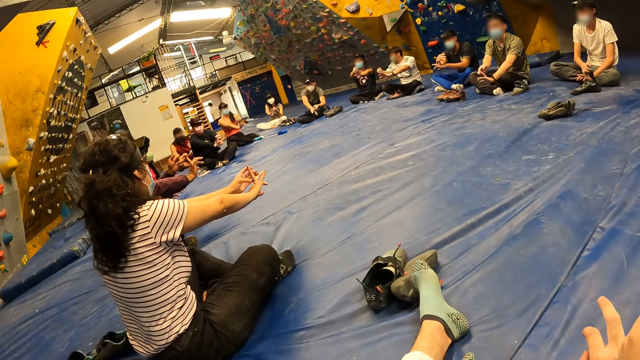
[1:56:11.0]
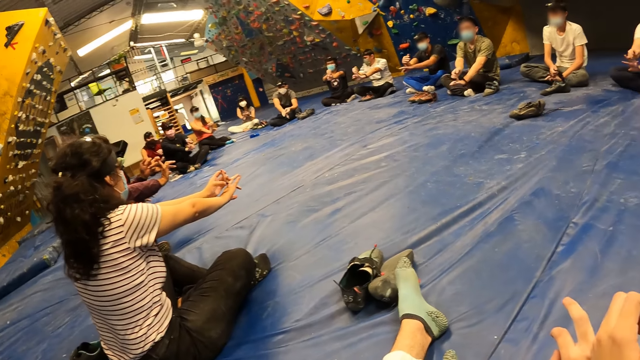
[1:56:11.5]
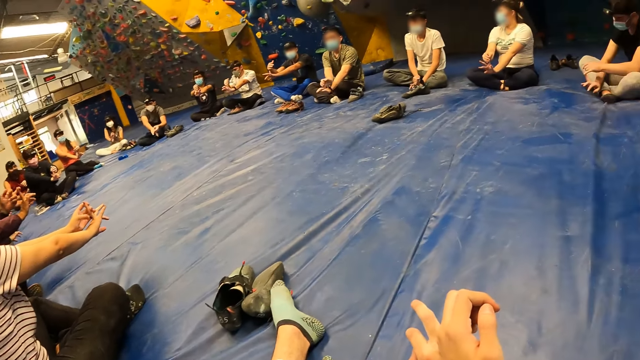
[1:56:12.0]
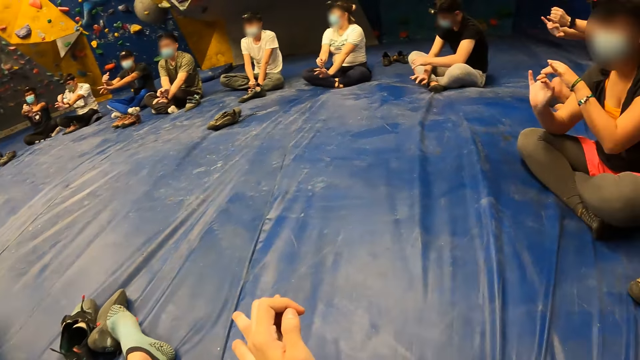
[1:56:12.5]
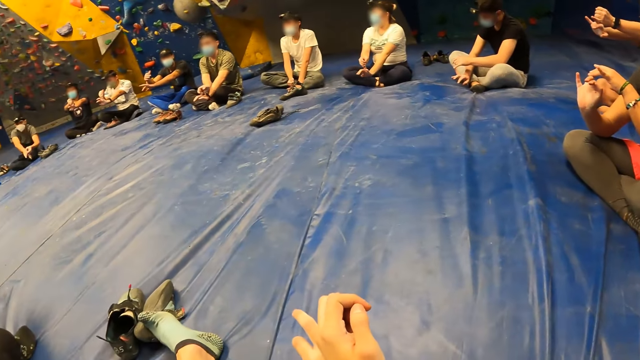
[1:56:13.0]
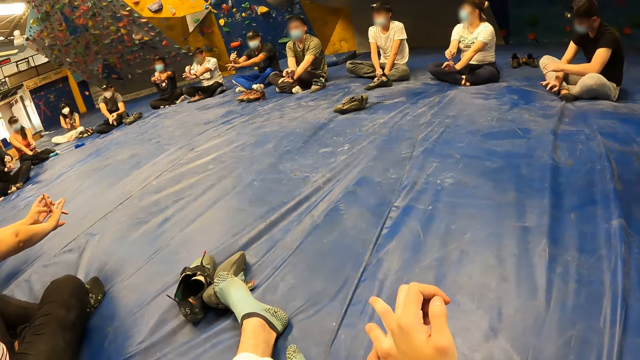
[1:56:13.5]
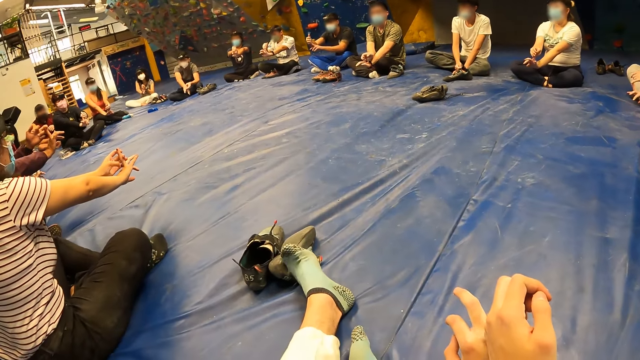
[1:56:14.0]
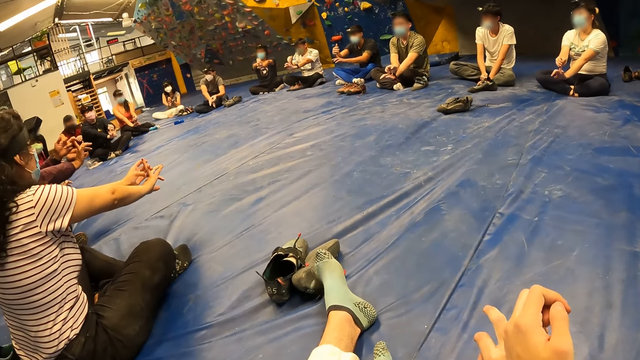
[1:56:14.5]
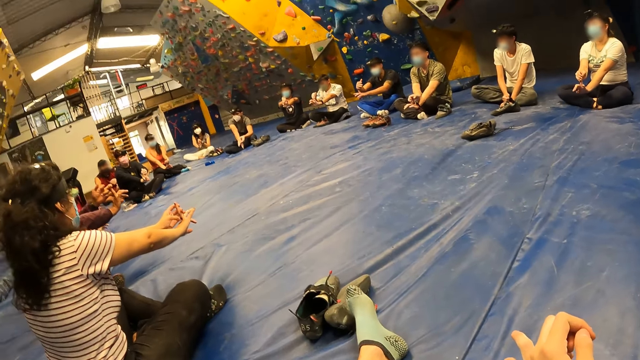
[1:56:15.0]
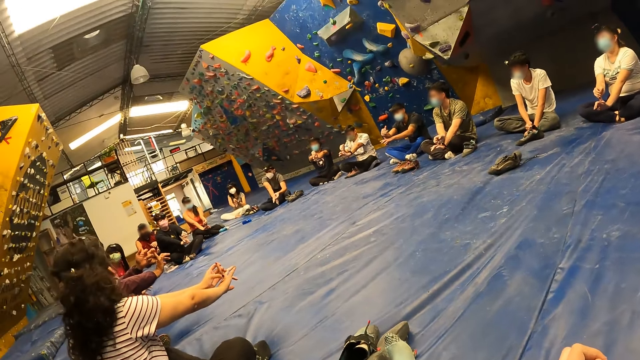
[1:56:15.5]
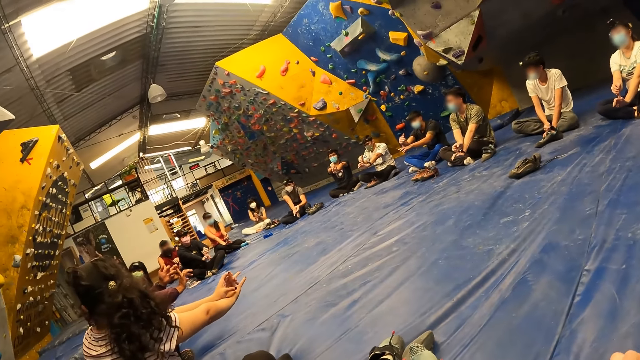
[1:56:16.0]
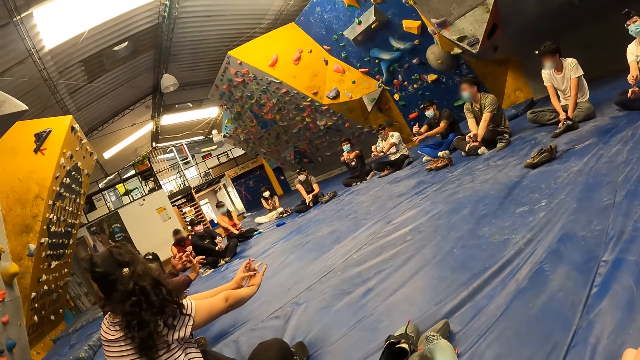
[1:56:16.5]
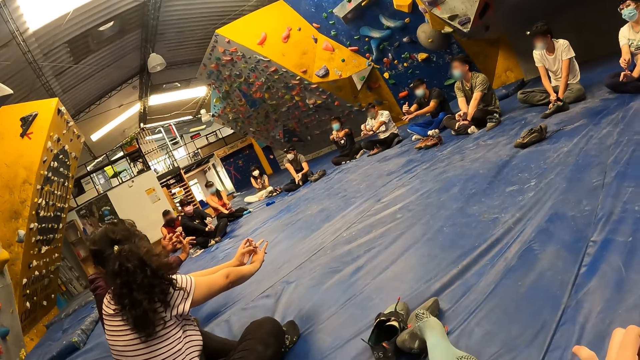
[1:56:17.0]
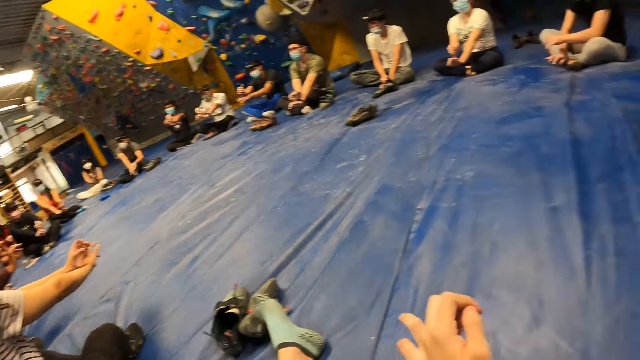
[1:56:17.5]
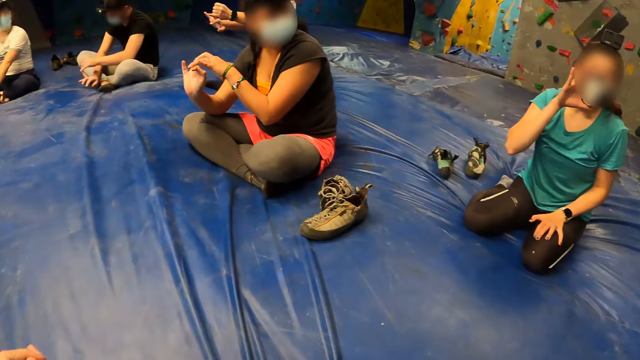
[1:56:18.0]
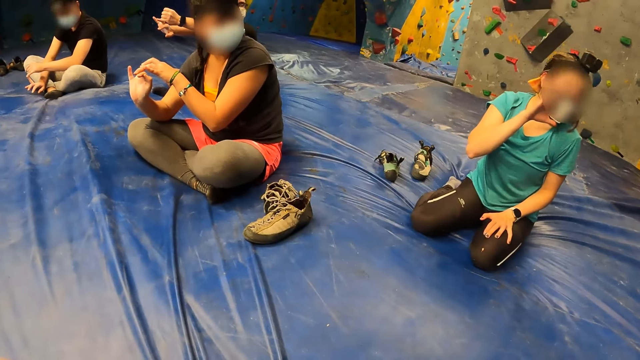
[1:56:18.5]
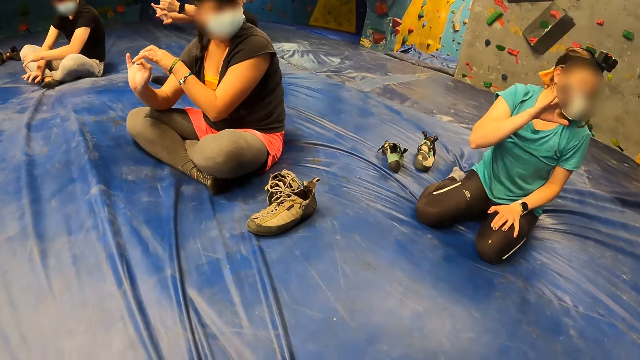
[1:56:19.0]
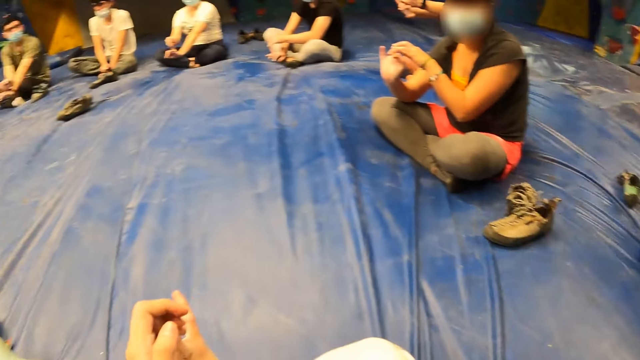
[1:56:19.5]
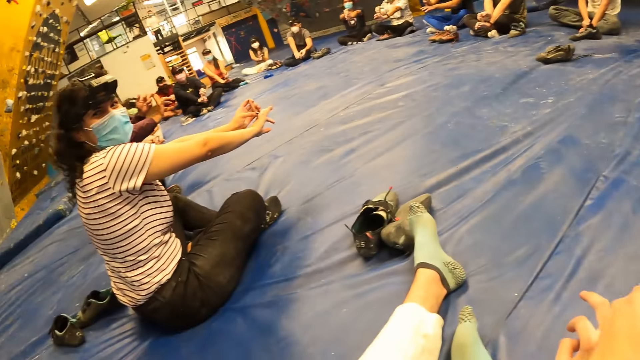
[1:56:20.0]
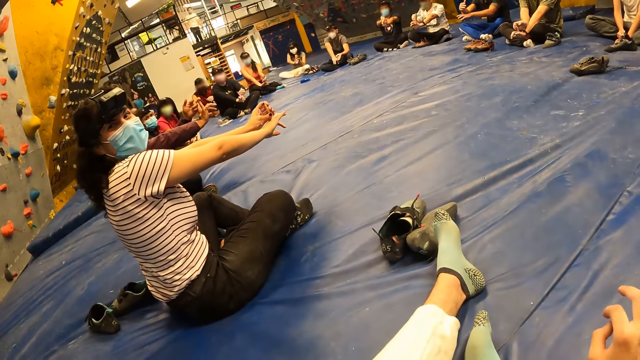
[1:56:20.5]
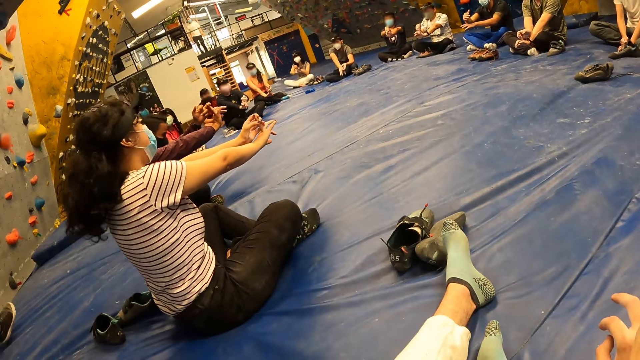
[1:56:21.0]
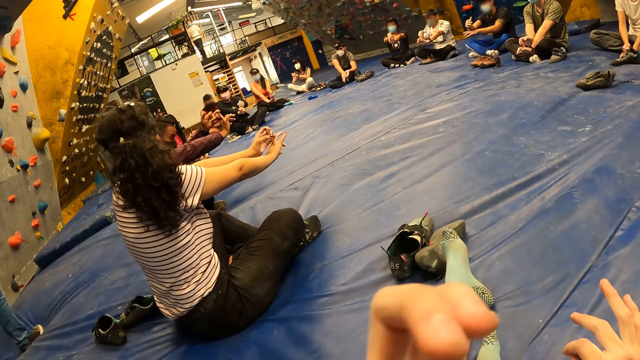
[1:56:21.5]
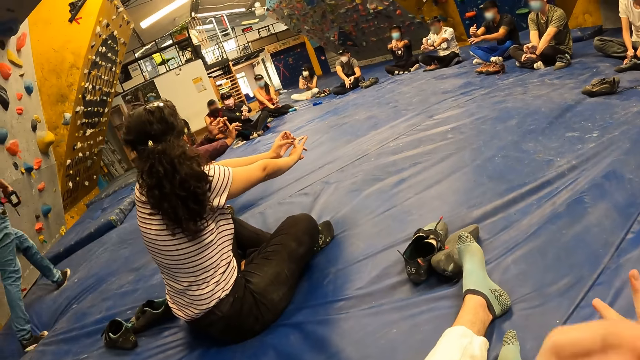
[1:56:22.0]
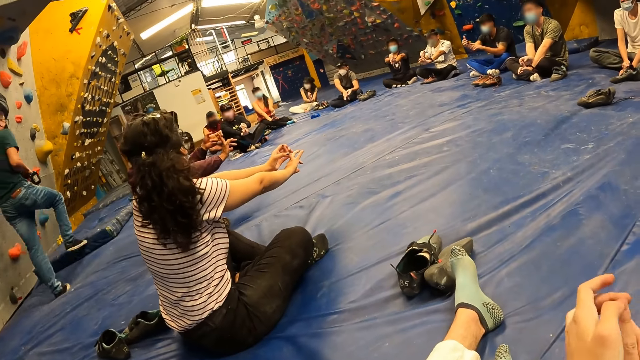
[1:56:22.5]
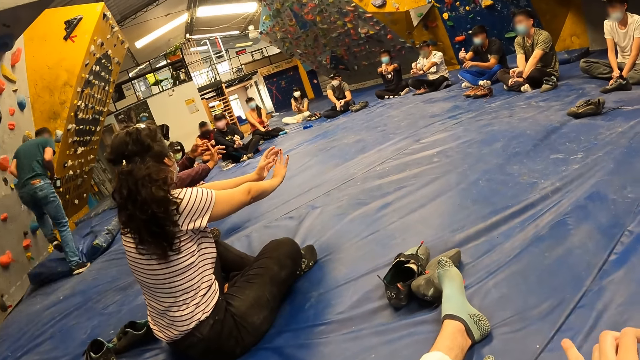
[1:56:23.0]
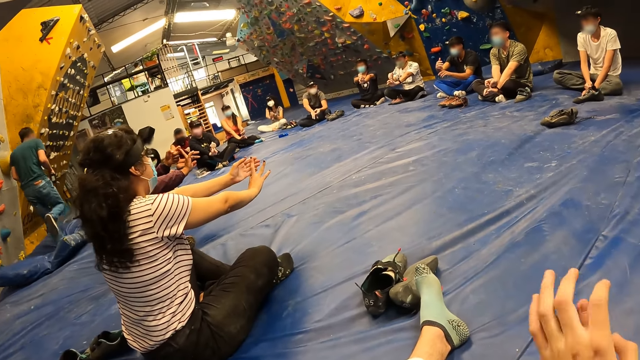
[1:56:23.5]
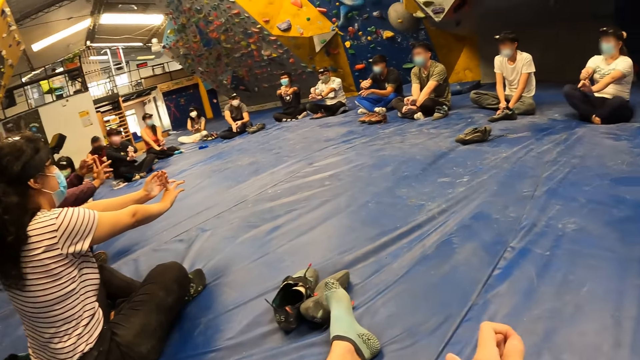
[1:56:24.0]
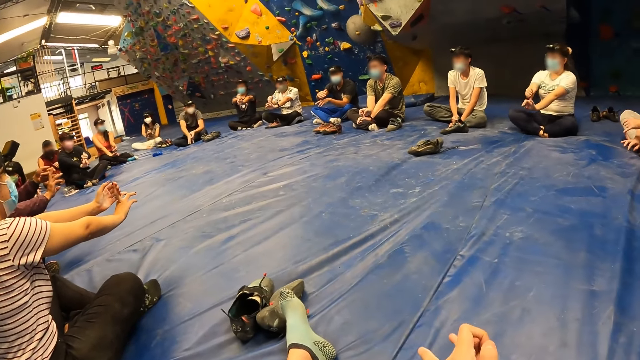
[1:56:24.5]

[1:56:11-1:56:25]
The camera wearer looks at a woman. They talk to another woman.

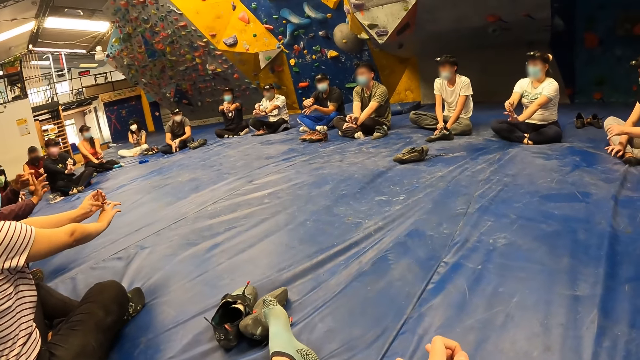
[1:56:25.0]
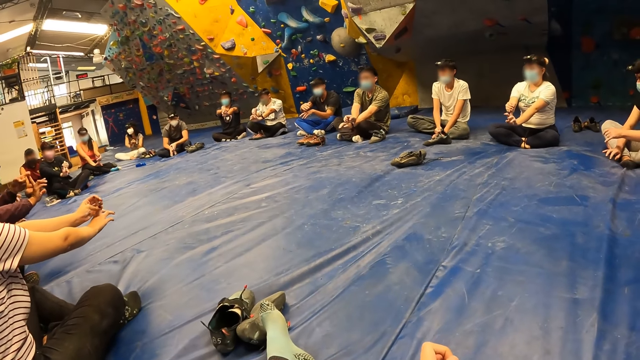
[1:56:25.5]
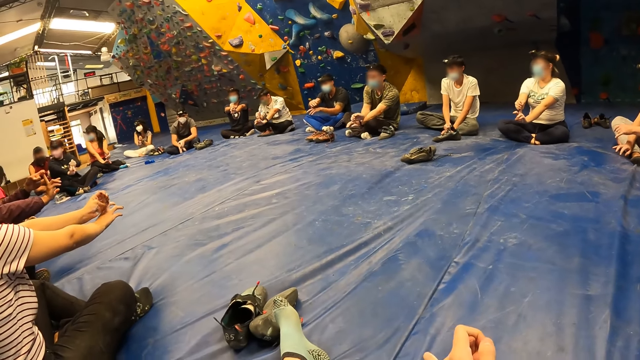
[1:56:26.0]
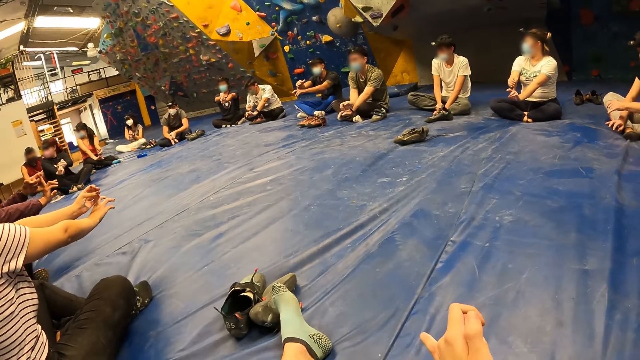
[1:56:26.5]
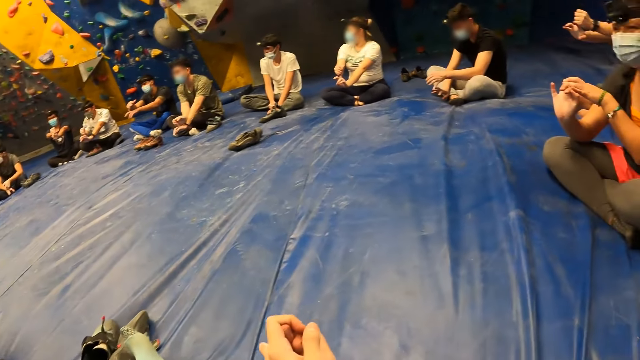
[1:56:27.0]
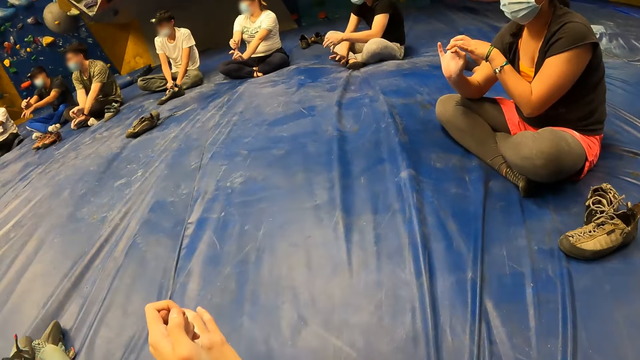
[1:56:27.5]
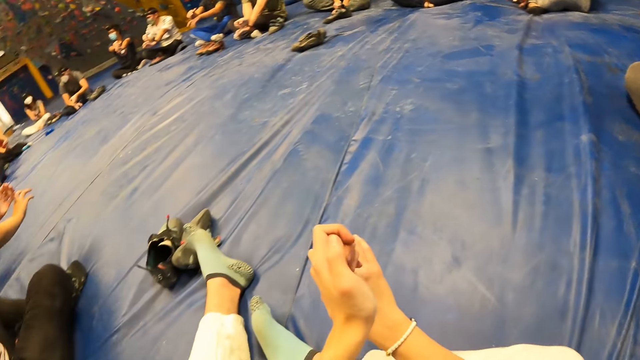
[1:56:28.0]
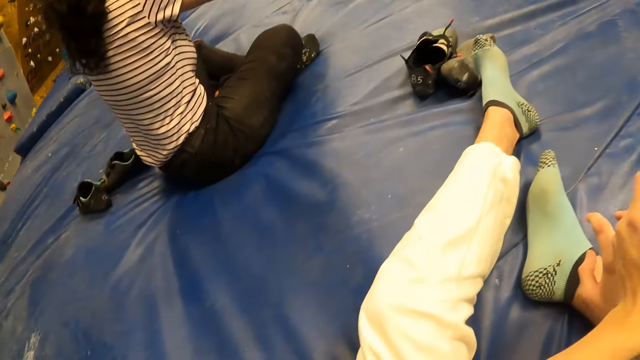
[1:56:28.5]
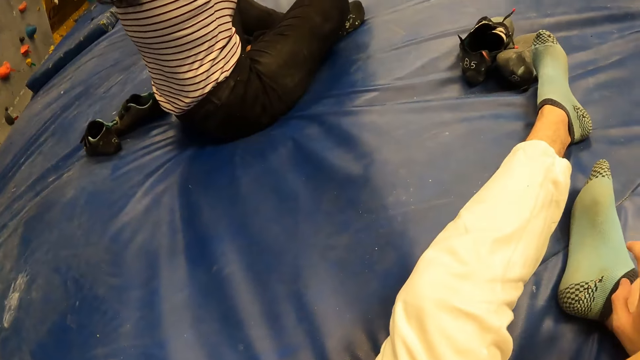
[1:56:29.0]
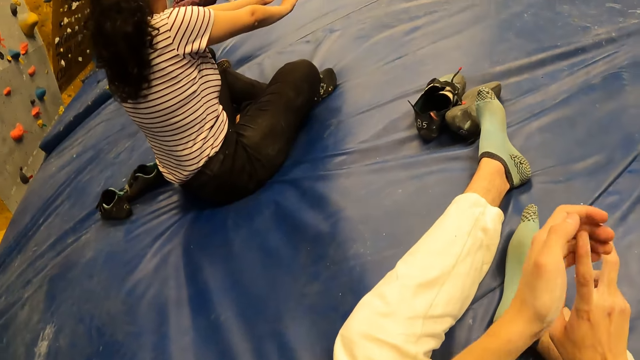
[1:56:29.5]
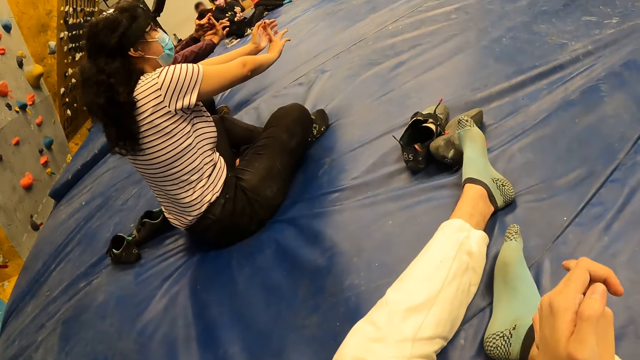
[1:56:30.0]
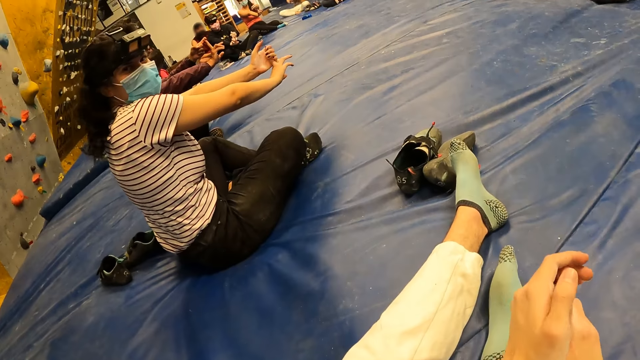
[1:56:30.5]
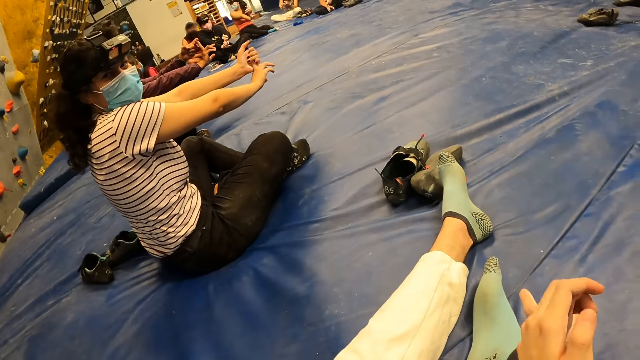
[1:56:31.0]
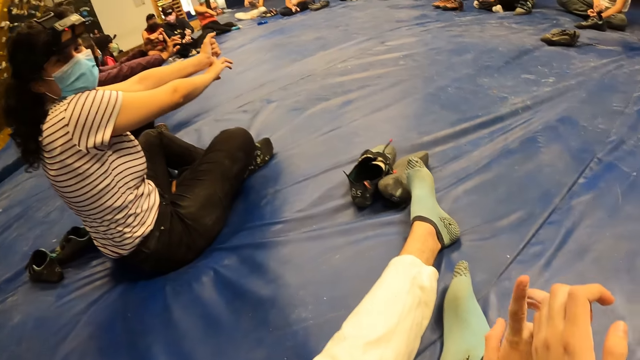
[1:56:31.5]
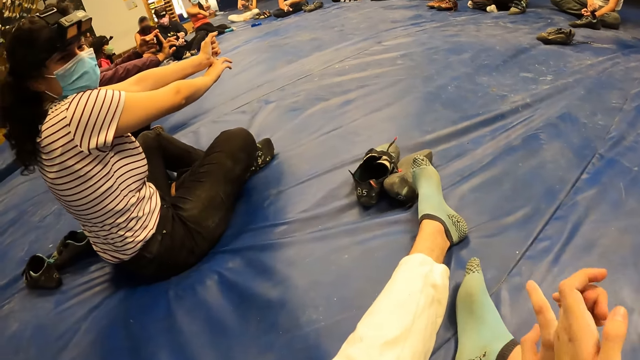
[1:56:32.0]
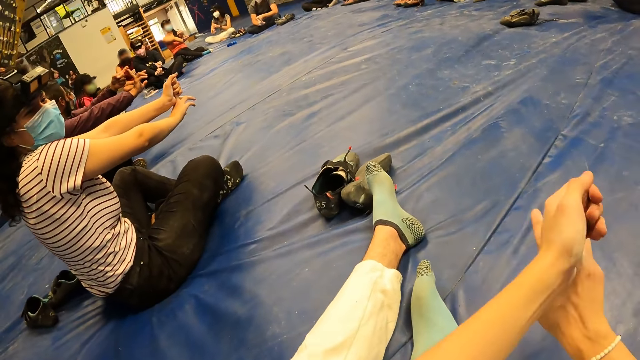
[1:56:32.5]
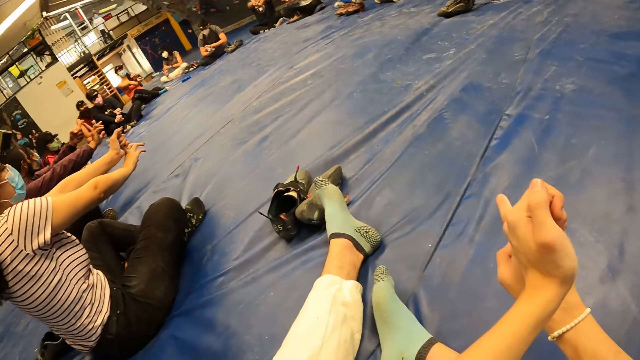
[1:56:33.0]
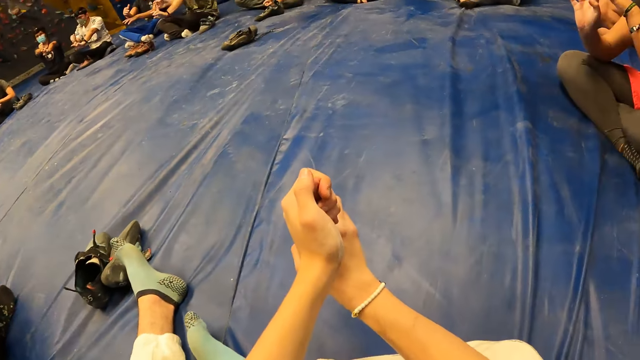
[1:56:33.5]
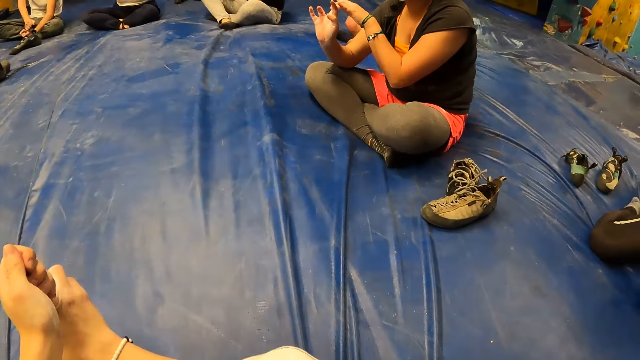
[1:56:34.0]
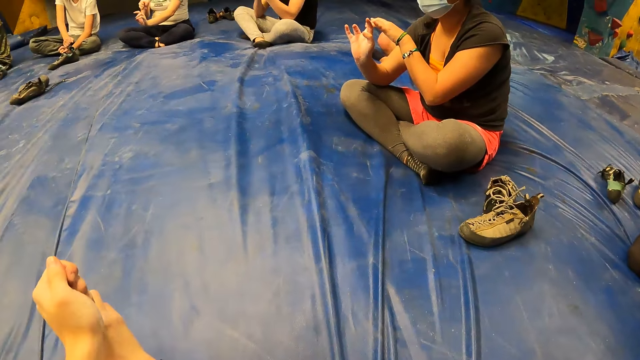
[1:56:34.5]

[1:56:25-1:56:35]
The camera wearer looks around. They talk to the woman.
